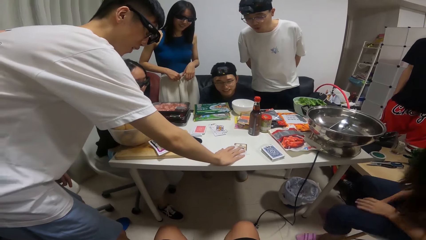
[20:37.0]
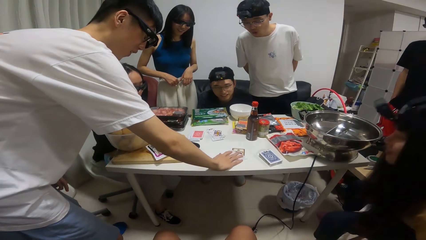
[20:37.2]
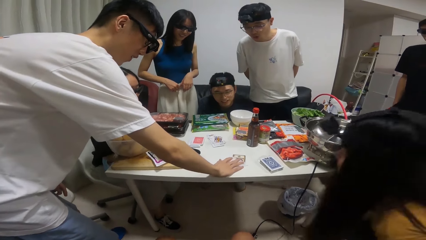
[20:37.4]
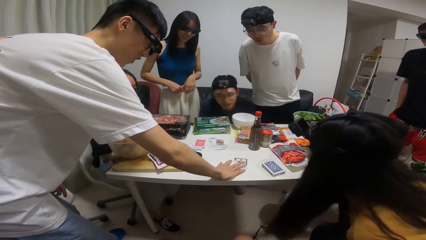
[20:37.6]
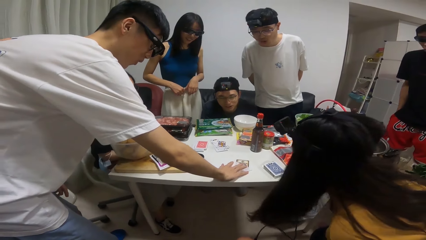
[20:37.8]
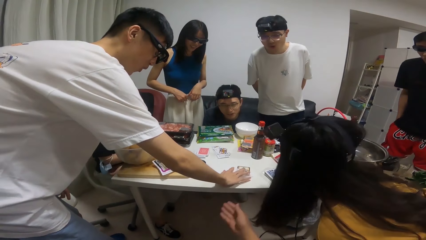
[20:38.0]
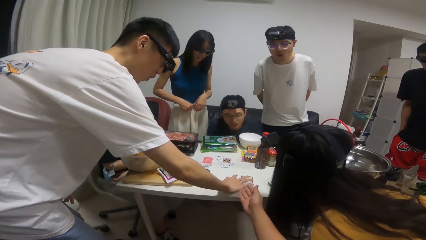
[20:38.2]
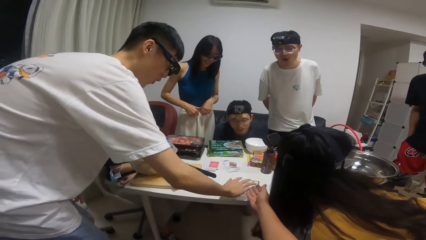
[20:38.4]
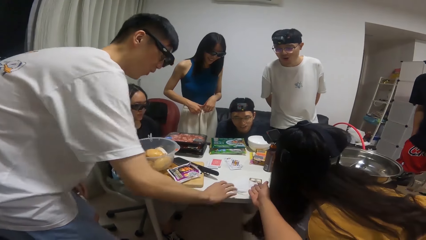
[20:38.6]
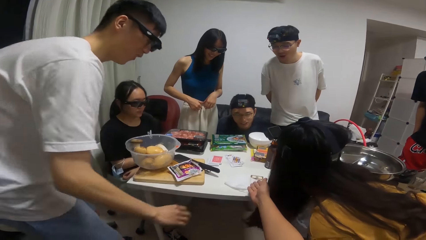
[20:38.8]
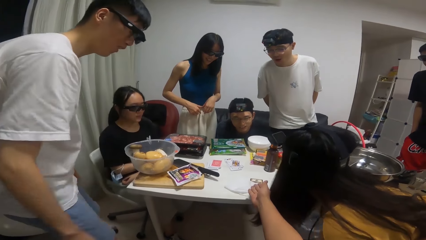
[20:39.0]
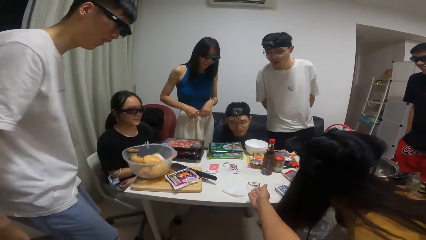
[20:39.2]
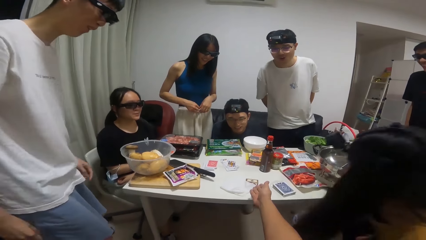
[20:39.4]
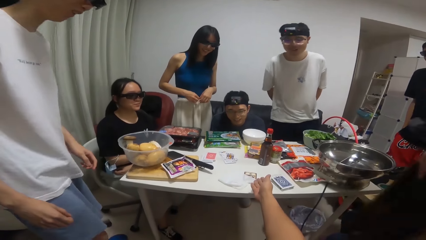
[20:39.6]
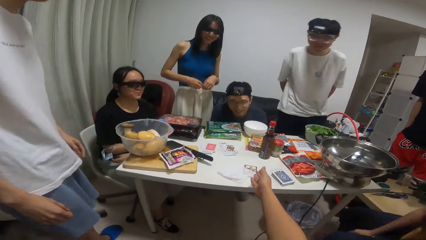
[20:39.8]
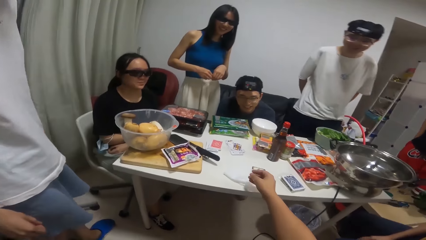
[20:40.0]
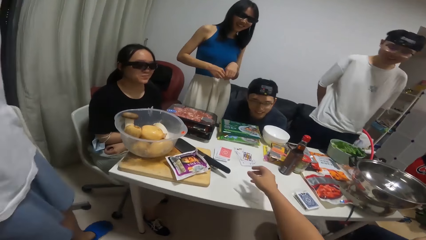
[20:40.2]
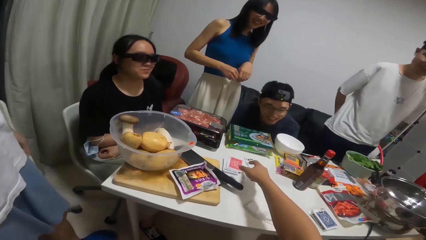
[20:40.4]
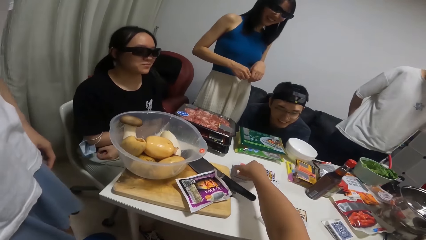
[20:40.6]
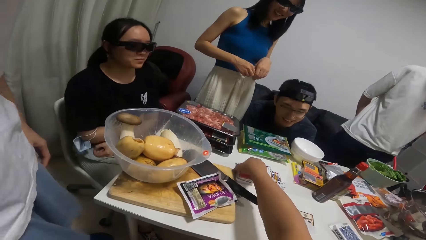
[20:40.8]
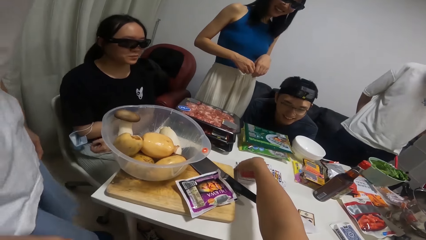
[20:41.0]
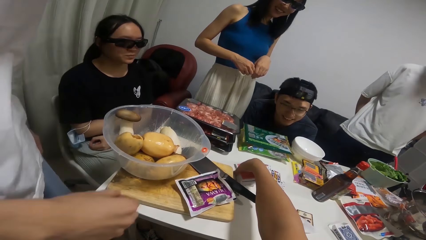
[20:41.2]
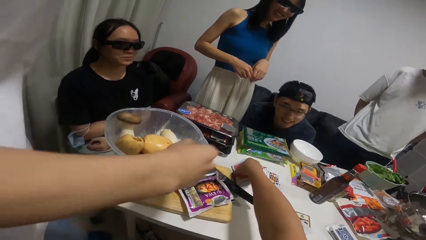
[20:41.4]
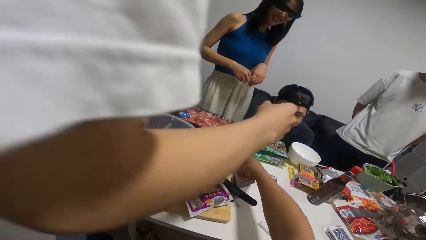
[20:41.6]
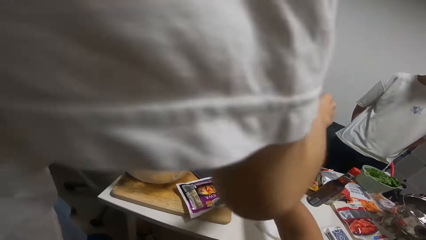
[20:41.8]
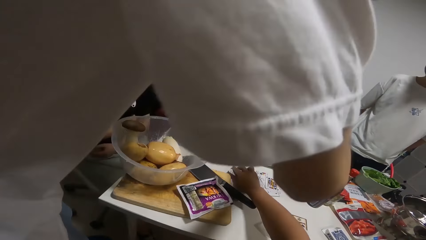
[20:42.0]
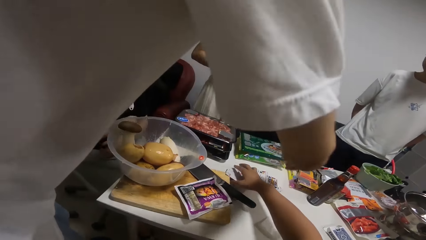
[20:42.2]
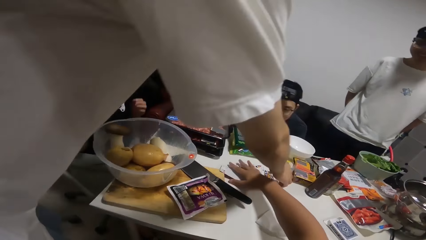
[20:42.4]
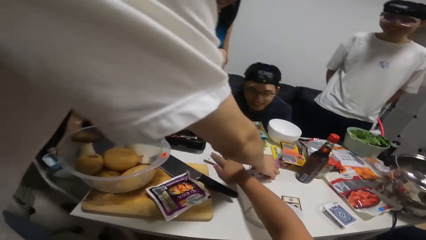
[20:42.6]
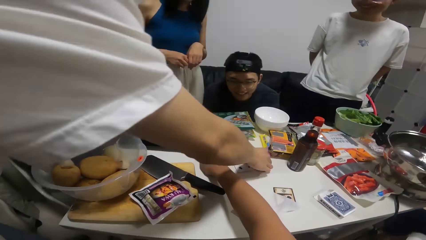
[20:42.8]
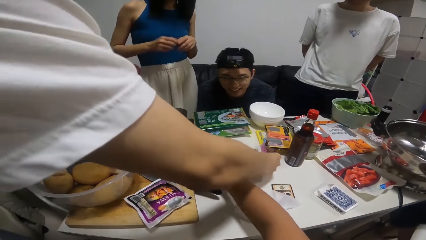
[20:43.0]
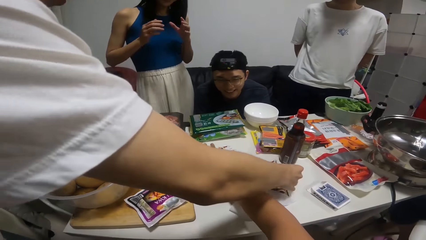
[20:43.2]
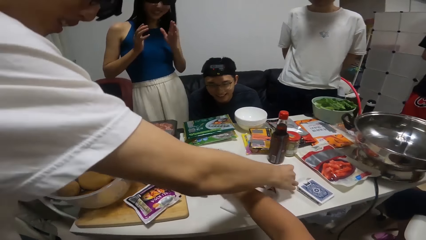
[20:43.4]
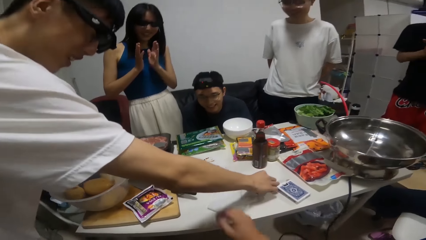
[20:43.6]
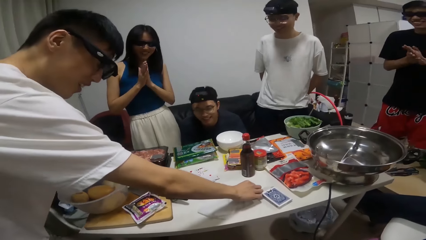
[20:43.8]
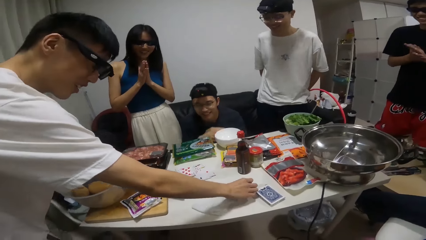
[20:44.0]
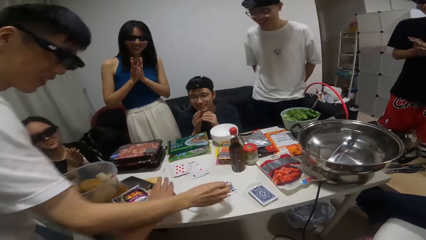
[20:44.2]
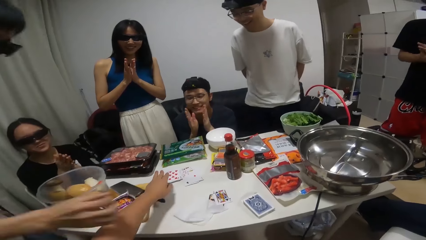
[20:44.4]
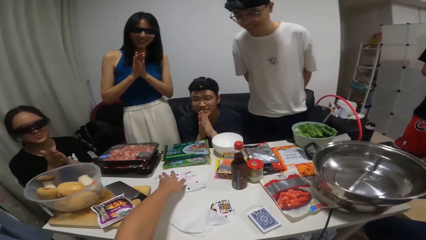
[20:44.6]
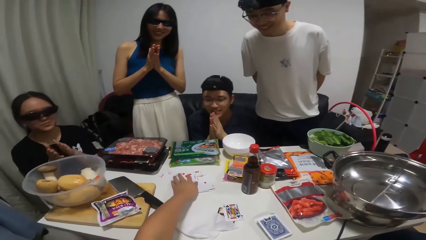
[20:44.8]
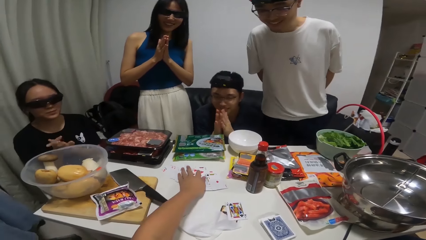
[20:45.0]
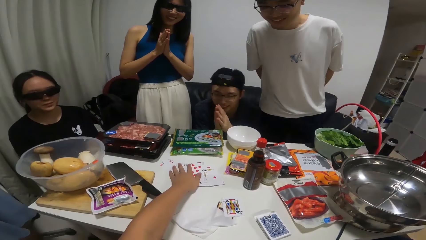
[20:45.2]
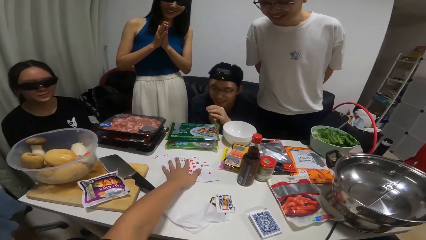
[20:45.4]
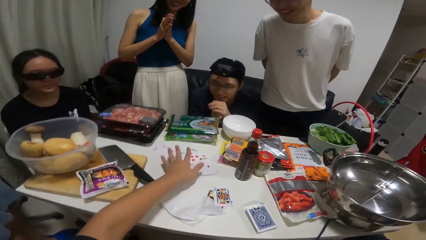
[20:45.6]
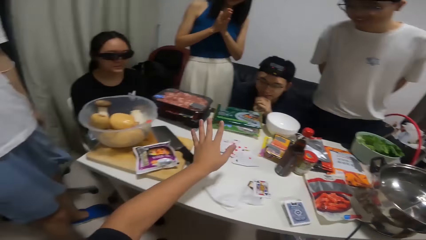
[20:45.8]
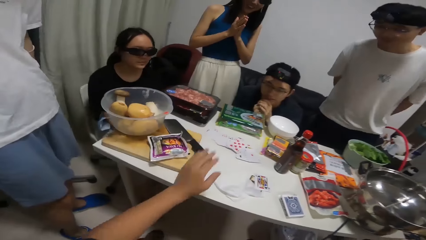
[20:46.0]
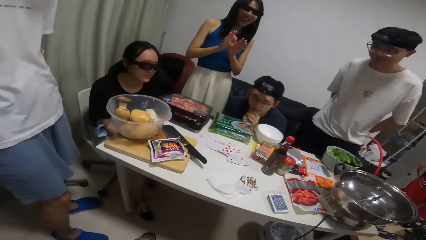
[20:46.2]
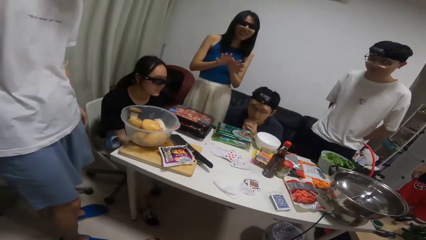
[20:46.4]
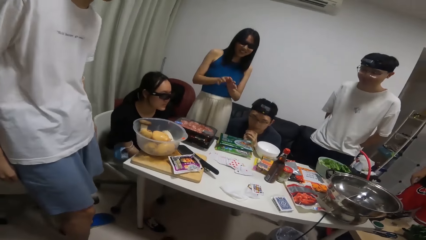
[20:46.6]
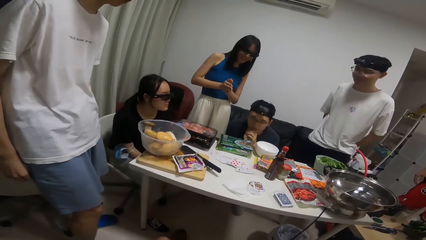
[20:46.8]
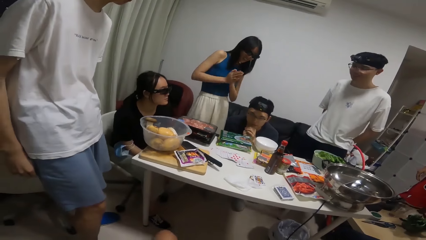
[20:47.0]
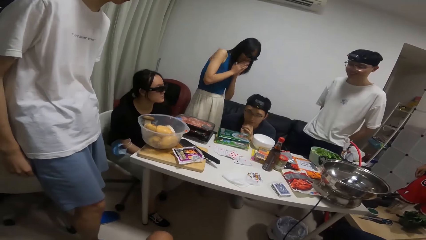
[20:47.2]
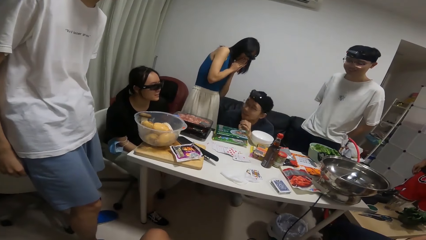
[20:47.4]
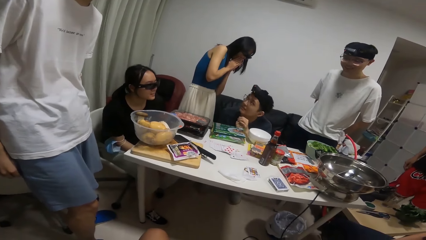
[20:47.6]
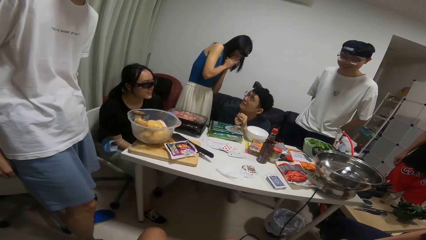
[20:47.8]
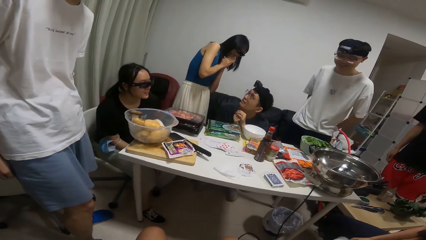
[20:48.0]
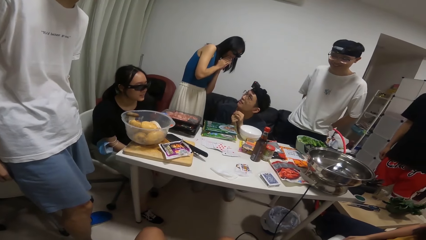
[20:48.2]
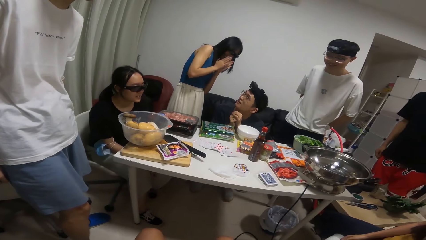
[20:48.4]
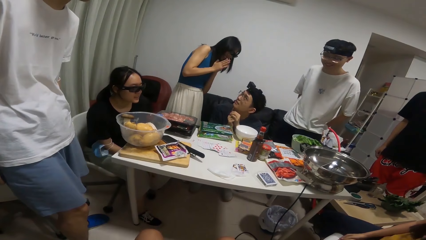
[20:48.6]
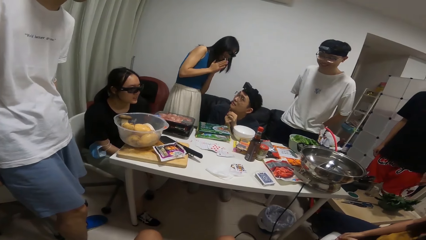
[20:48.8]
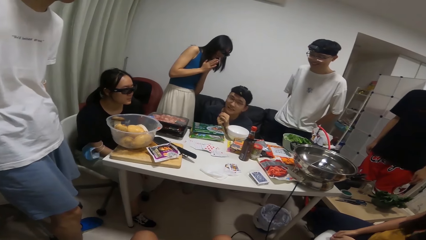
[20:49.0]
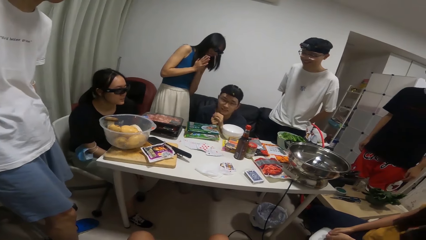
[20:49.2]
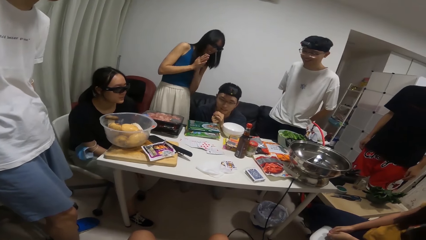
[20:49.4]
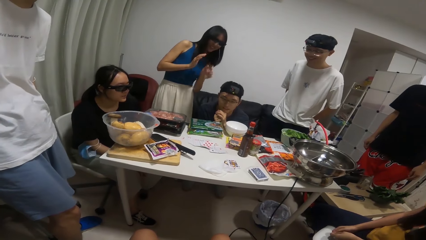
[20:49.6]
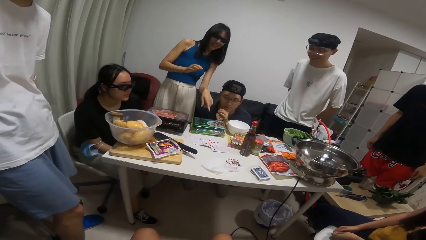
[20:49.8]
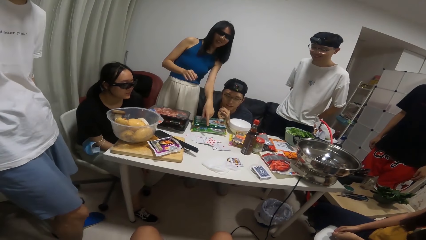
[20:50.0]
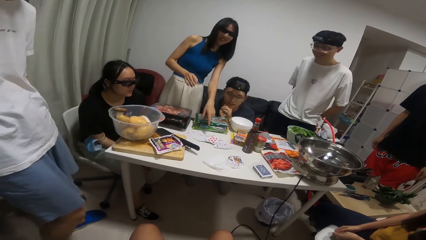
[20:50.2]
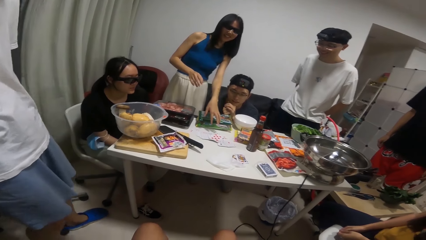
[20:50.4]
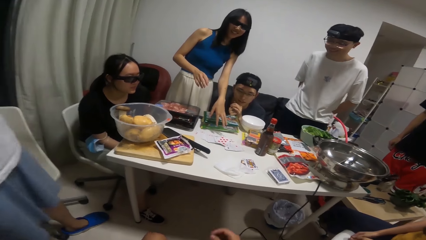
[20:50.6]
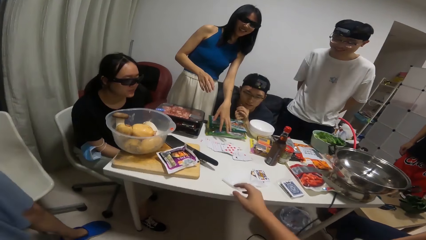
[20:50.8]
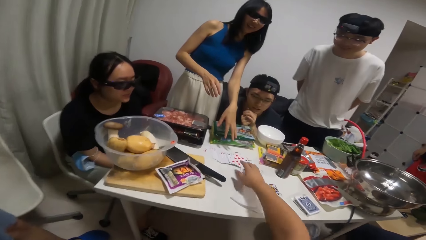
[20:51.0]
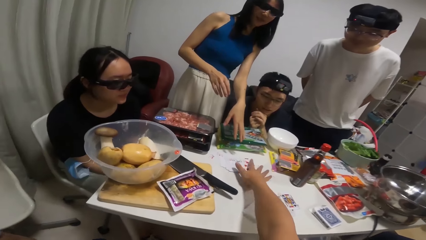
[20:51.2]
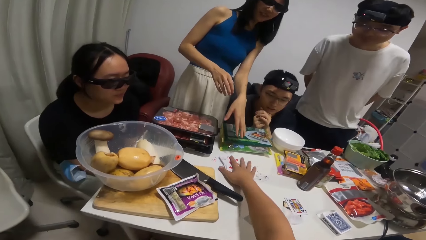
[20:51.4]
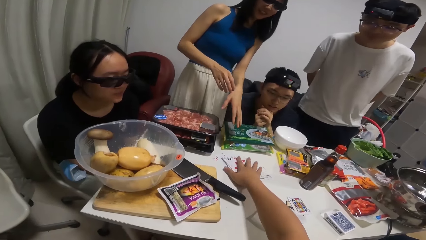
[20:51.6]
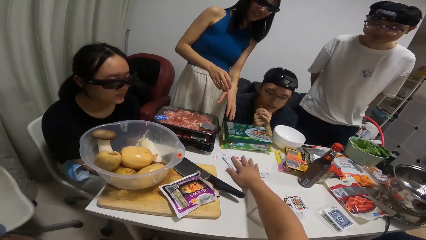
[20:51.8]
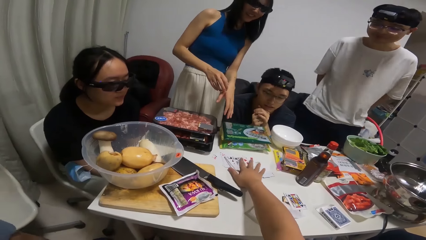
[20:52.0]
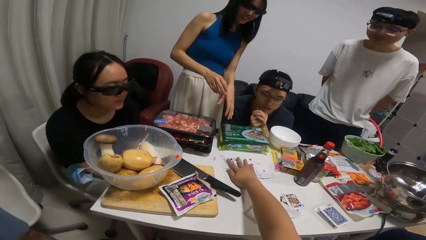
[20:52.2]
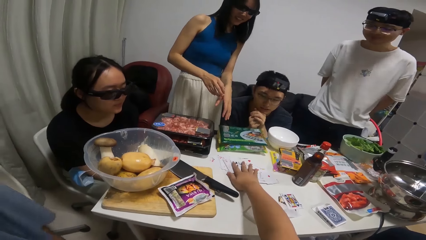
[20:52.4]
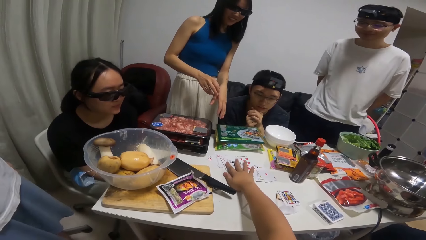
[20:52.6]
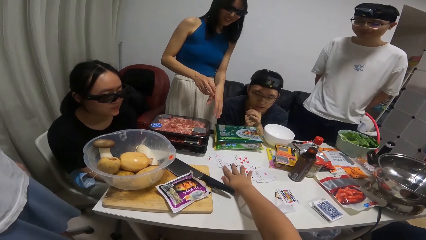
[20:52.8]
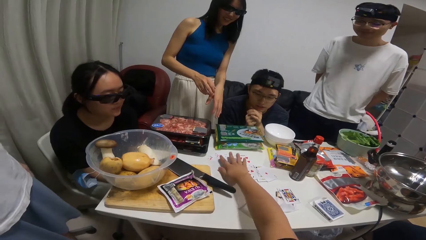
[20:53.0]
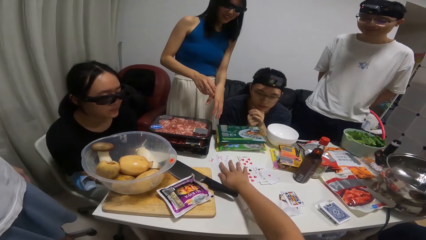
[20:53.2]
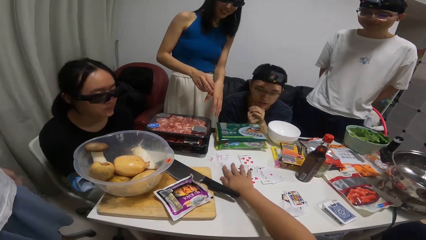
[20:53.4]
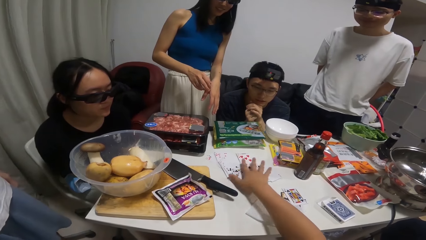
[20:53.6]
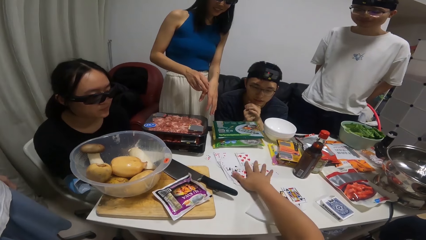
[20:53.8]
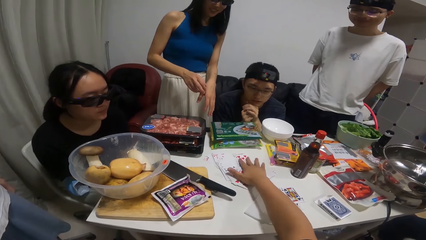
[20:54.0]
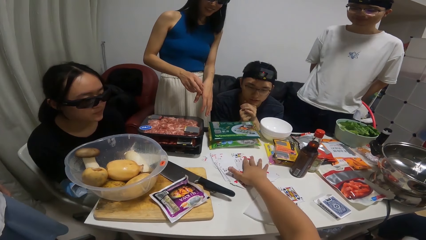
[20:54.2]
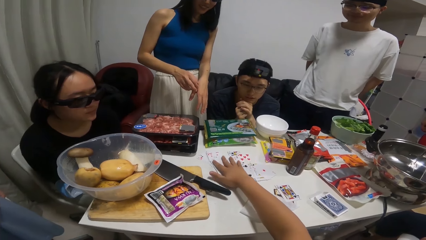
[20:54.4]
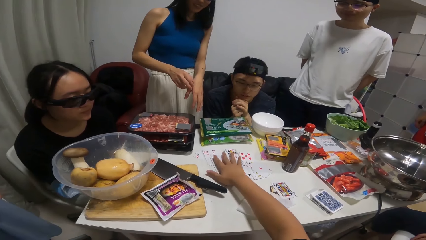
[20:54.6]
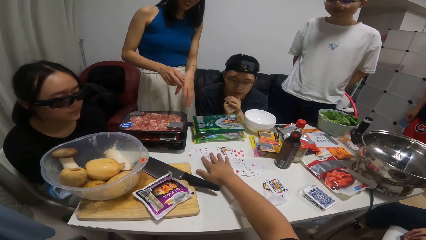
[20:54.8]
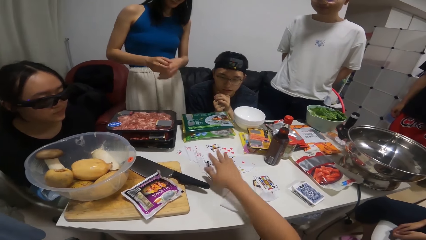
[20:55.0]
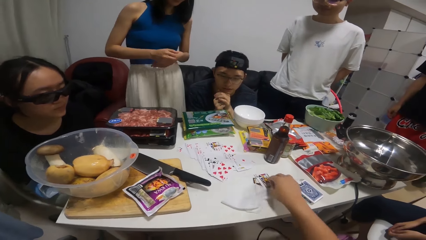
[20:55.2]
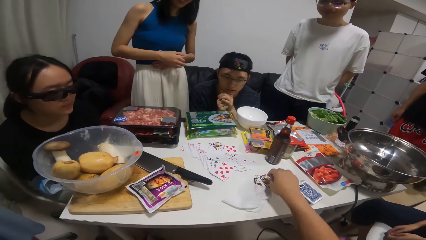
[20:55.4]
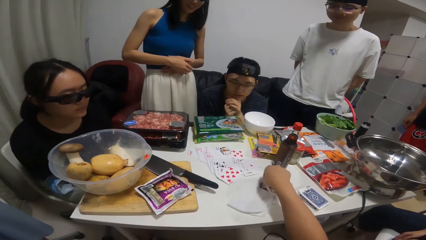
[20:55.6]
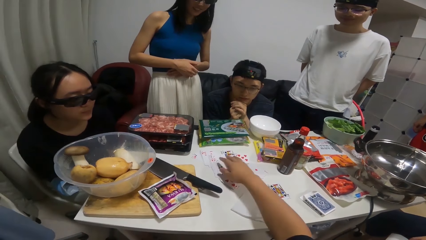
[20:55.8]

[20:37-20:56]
A woman moves closer to the cards on the table. The camera wearer touches the cards on the table with his right hand. He picks up cards from the table with his right hand. A man claps his hands. Another man claps his hands. Another woman claps her hands. A third woman claps her hands. A third man picks up the card on the table with his right hand. The second woman claps her hands. The third woman claps her hands. A fourth man claps his hands. A fifth man claps his hands. The third man drops the card on the table with his right hand. The camera wearer removes his right hand from the table. He touches the cards on the table with his left hand. The second woman turns sideways. The fourth man looks at the second woman. The second woman claps her hands. The second woman points at the cards on the table with her left hand. The camera wearer talks to a person. He shuffles cards with his right hand.
